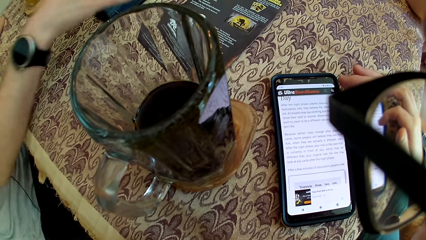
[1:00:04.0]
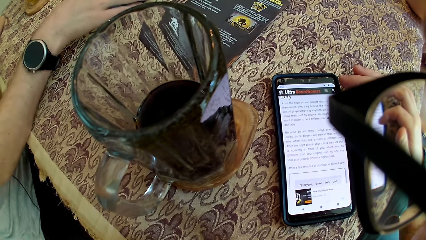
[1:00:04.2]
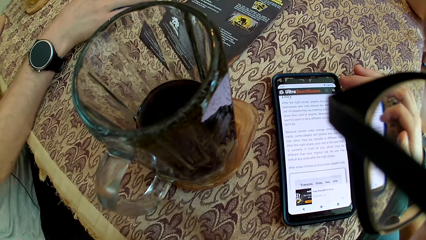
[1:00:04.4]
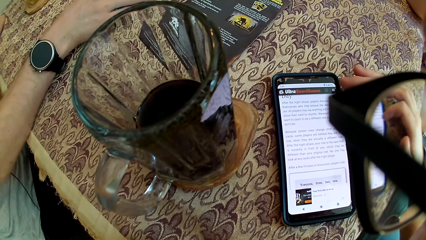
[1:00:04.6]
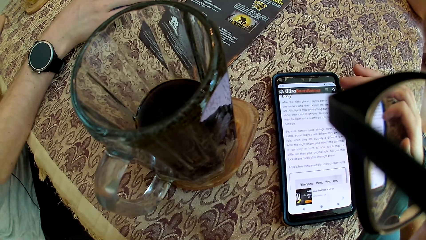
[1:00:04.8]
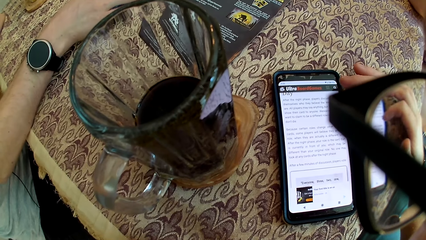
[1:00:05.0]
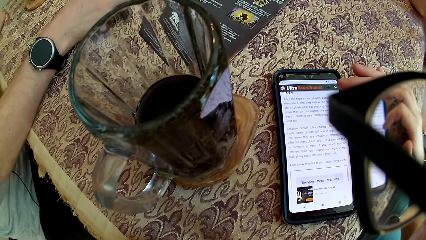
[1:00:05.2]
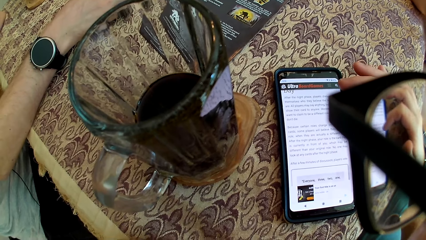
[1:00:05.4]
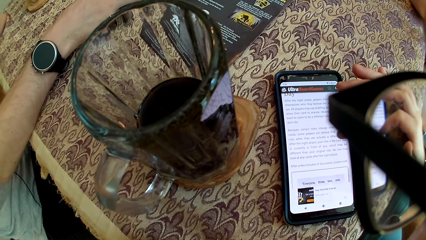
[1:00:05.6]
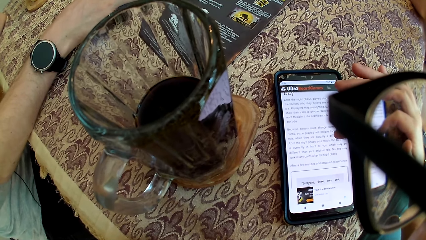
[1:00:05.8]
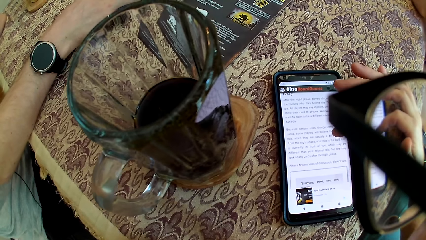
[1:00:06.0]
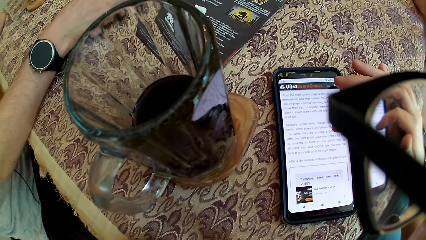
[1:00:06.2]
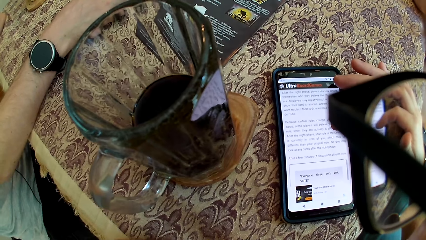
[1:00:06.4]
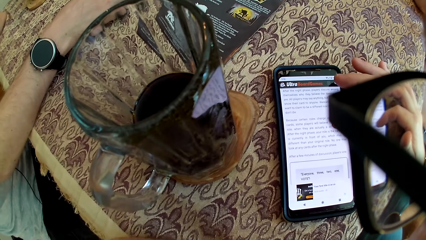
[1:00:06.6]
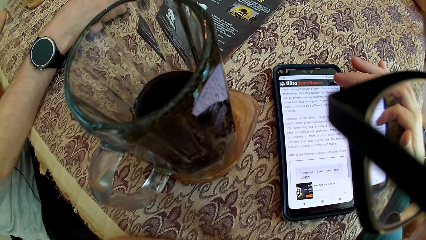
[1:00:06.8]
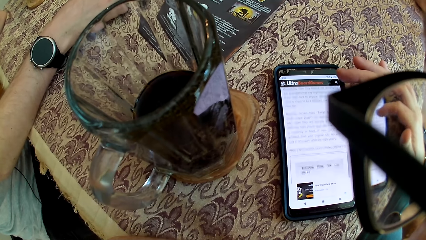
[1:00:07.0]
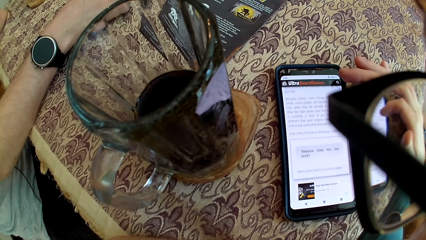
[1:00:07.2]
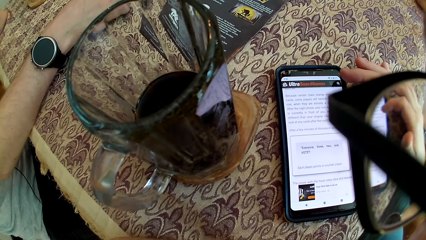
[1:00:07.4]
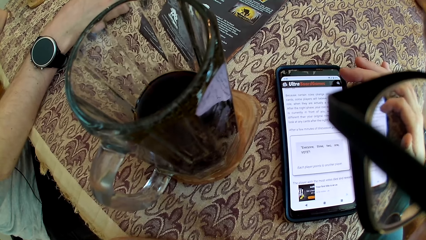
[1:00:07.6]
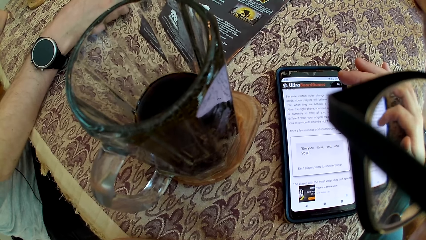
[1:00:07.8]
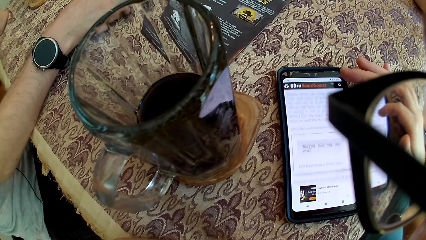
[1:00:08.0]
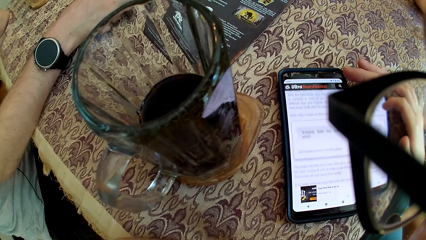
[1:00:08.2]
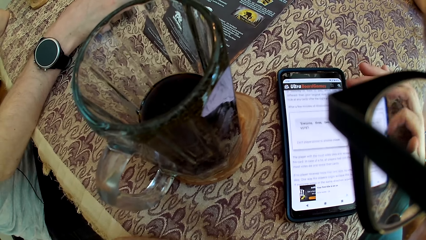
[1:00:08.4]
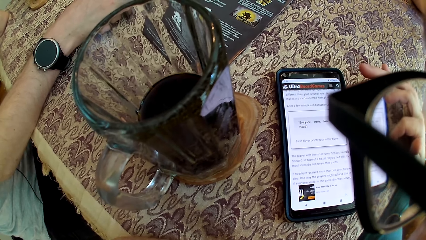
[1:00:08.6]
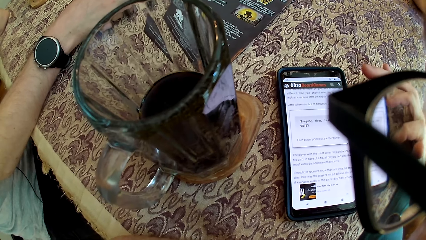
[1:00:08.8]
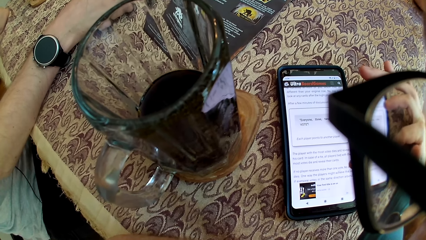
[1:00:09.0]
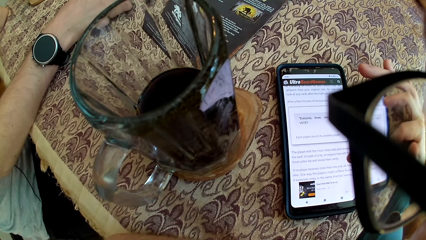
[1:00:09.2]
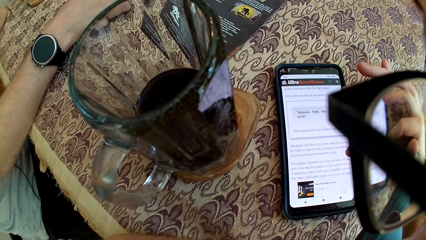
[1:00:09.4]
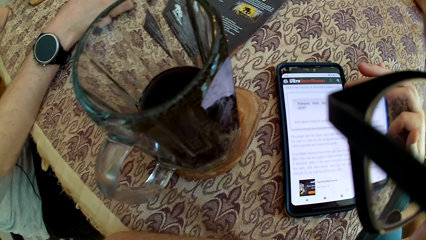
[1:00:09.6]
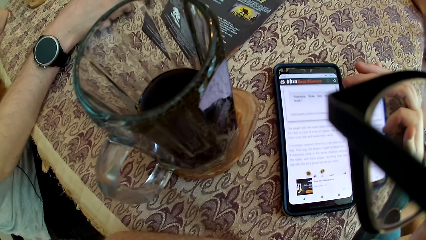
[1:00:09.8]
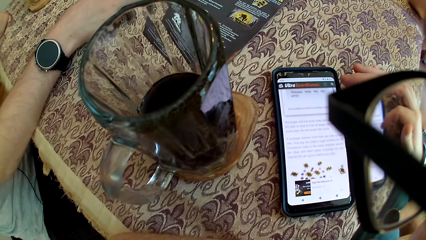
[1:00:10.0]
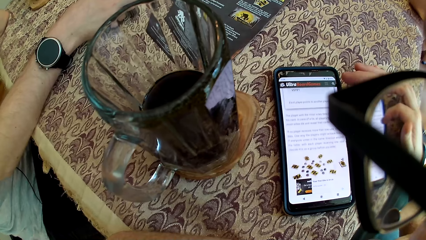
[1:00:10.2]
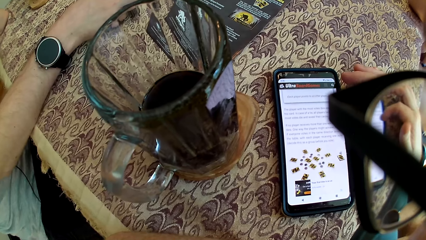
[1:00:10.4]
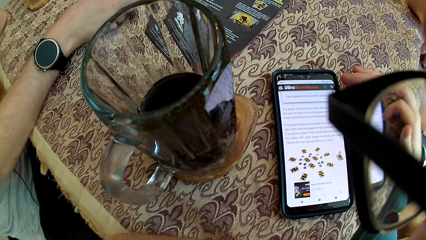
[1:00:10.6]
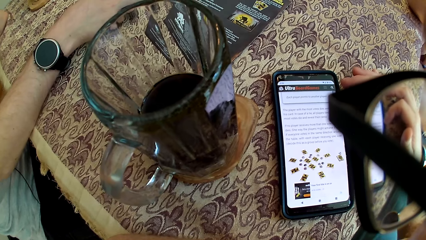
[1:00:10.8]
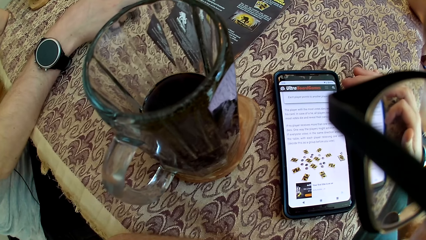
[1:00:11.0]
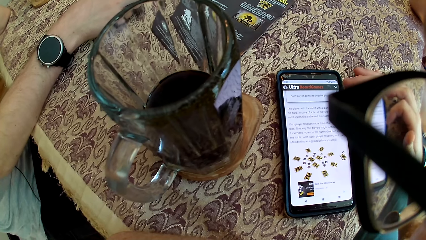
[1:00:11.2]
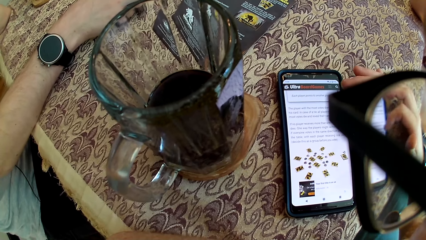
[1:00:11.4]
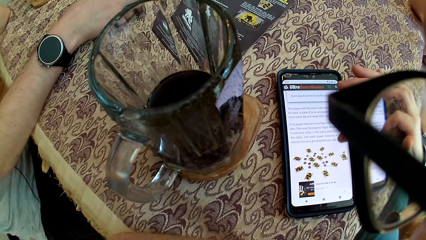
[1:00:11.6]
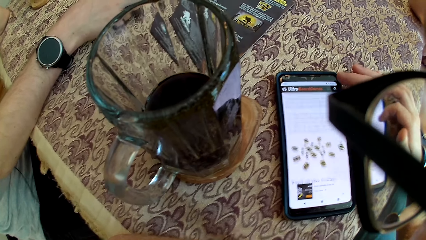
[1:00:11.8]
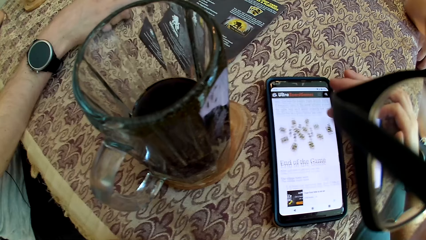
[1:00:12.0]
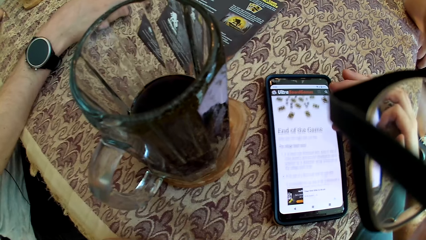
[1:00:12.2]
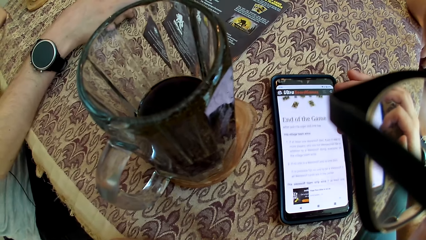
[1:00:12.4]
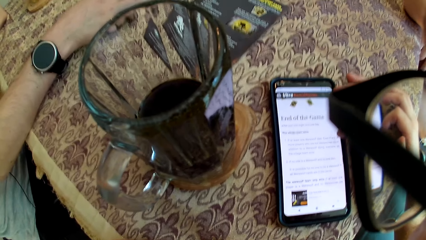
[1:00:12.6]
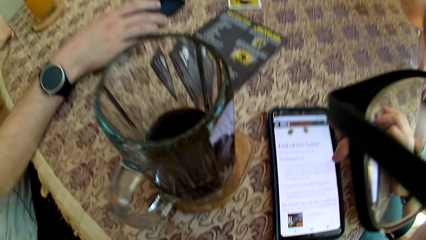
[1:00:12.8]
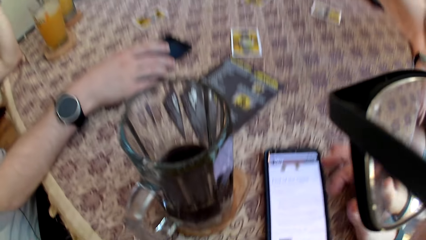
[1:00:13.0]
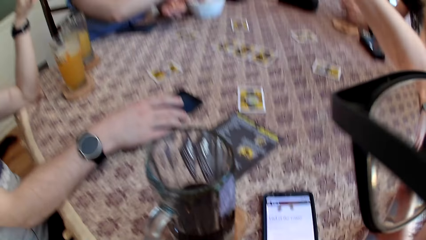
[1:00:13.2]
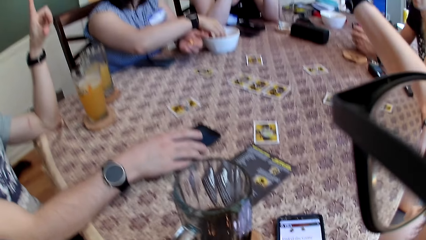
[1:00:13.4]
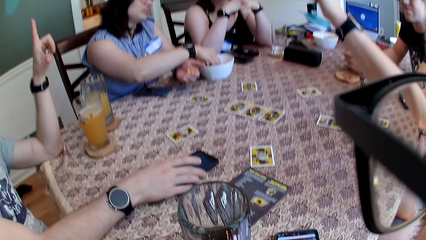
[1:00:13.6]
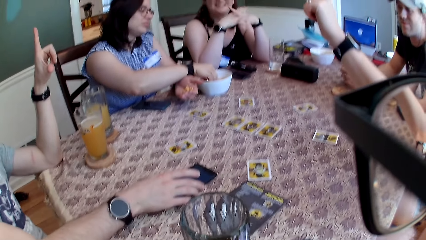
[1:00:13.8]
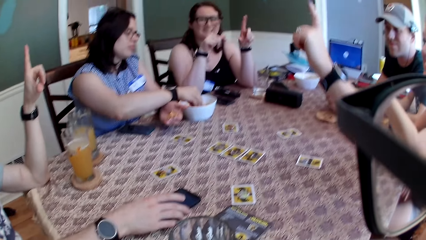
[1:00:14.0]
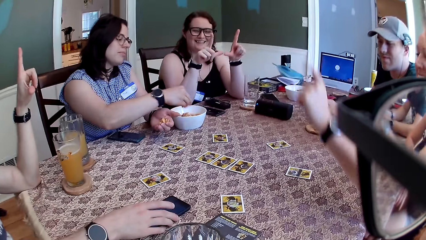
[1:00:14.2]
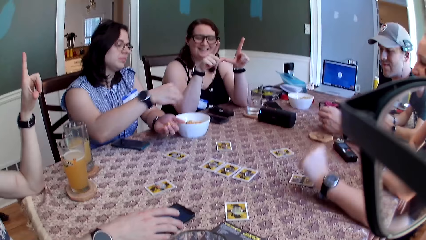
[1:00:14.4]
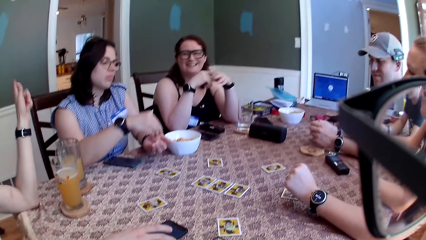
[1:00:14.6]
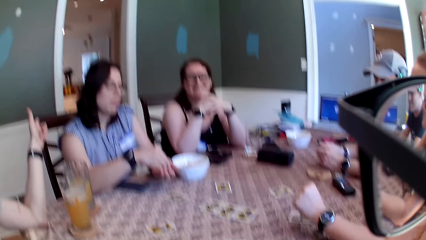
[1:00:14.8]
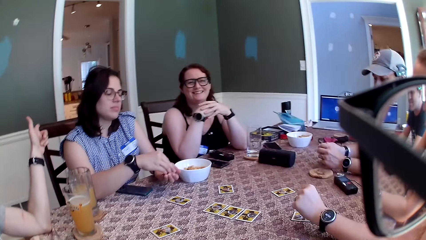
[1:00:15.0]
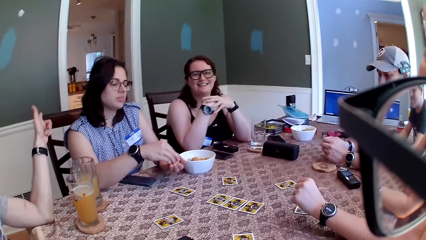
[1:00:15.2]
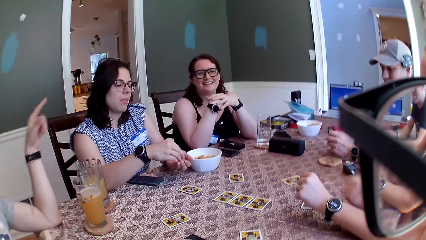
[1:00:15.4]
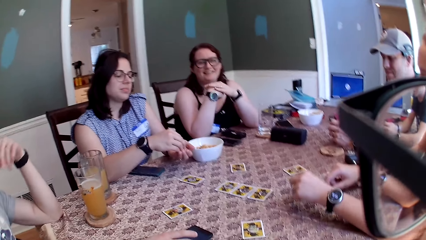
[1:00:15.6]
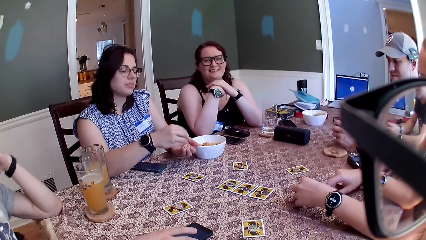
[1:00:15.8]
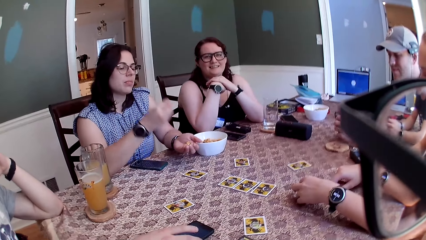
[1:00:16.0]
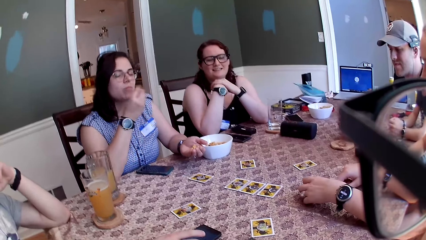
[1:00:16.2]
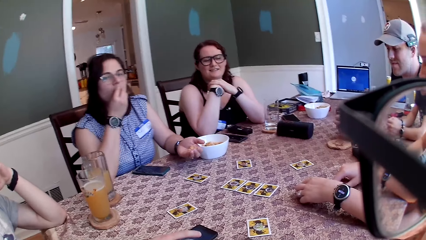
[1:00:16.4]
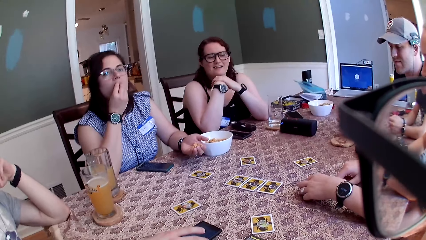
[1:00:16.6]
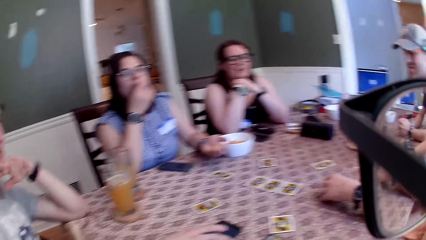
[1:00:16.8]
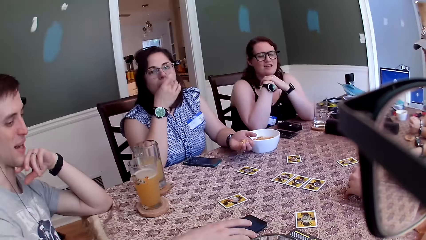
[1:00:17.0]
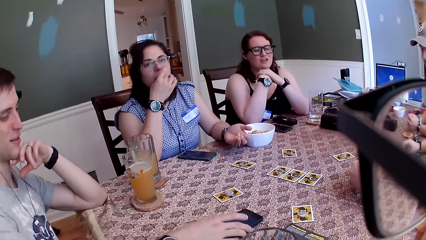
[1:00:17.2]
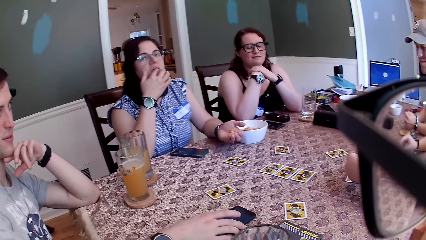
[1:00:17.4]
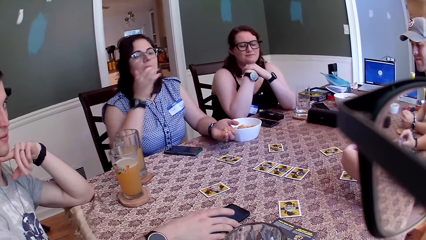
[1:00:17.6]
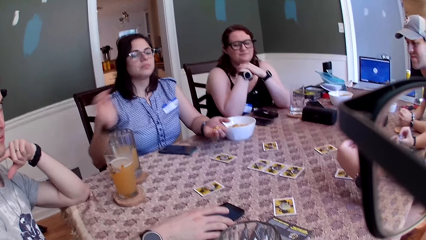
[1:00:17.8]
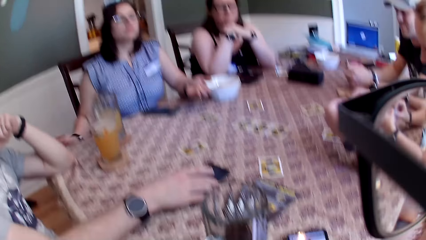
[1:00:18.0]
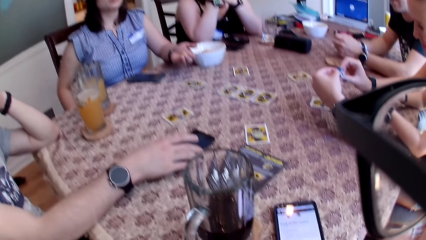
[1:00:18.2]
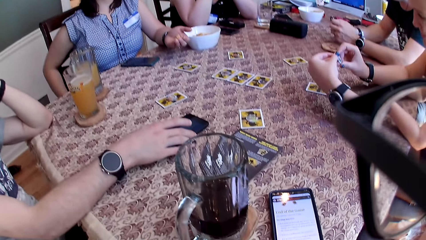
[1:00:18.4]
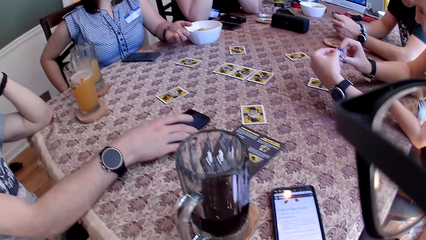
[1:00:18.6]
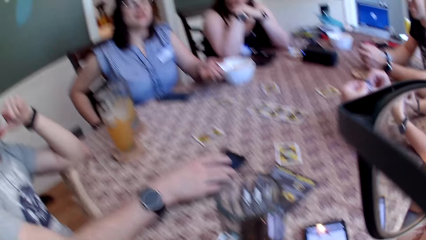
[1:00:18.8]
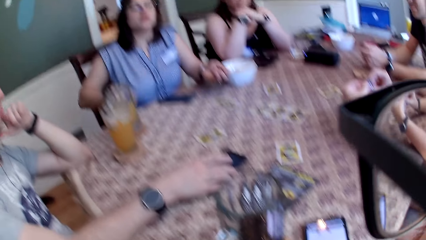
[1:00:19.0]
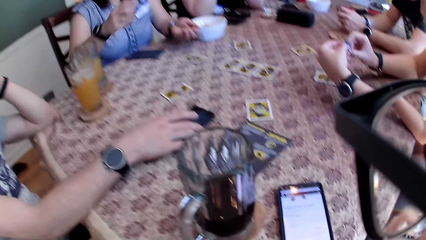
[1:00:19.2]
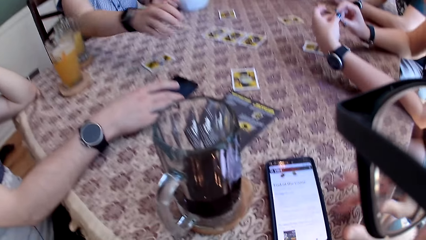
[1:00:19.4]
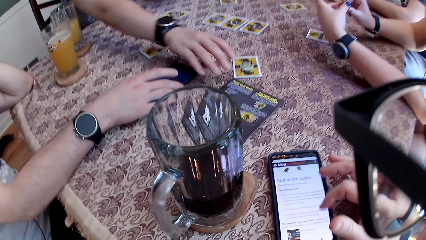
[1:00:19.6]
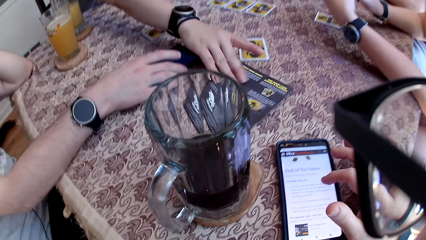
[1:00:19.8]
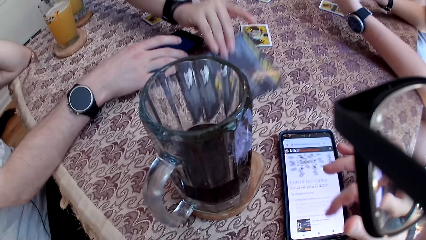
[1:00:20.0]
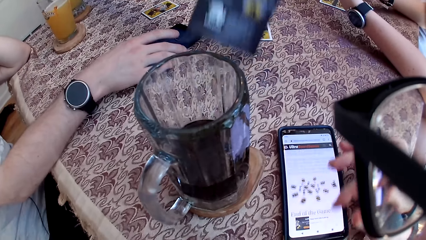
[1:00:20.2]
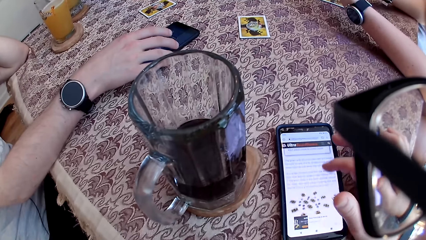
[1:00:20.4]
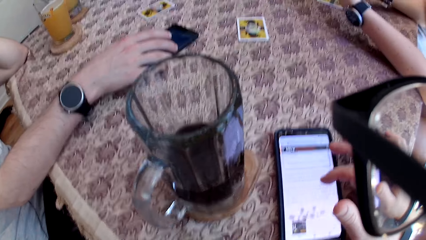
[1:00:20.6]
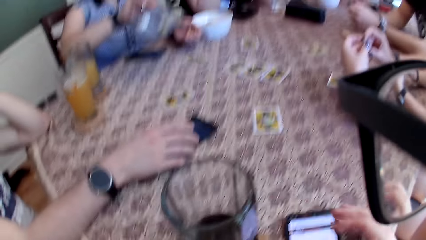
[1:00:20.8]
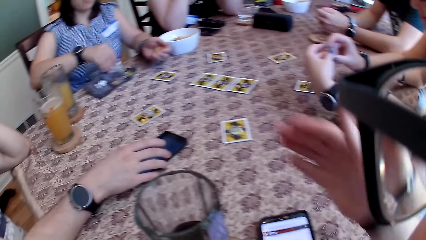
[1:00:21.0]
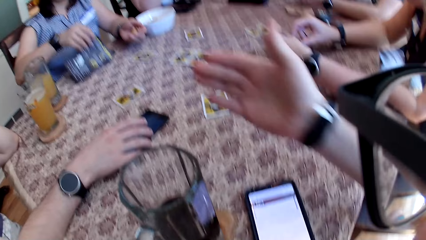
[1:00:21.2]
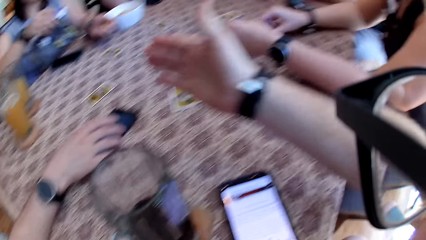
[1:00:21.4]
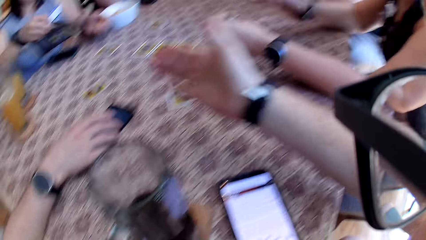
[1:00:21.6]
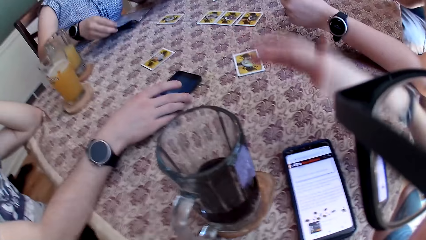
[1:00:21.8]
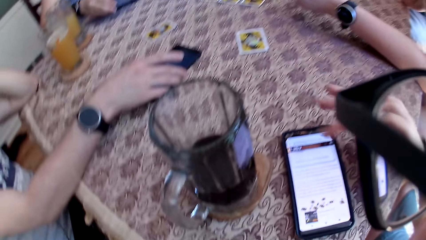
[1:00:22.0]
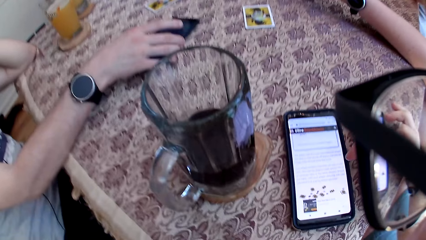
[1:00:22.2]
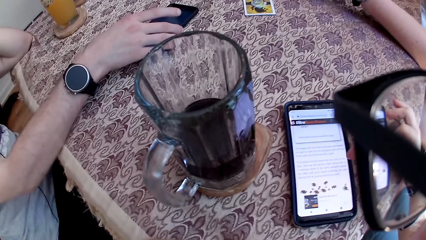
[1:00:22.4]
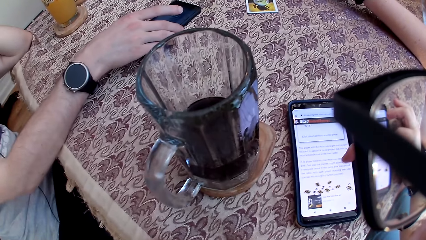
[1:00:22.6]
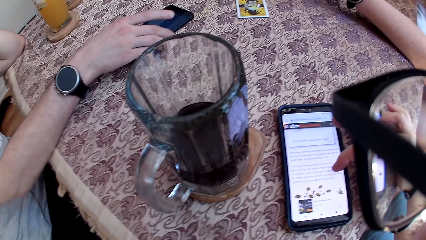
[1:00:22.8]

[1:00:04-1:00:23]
A man touches the phone on the table with his right hand. A woman speaks to the group of people and the camera wearer at the table. Another woman speaks to the group of people and the camera wearer at the table. The camera wearer speaks to the group of people at the table. The man raises his left hand. A third woman speaks to the group of people at the table. The second woman takes the cheese puff with her right hand from the bowl on the table. The second woman raises her hands up. The third woman drops her left hand on the table. The man points at the first woman. The man speaks to the camera wearer. The first woman puts the cheese puff with her right hand. The second woman speaks to the camera wearer. The first woman speaks to the group of people at the table. The first woman takes the game manual from the table with her right hand. The camera wearer scrolls through the phone. They speak to the group of people at the table.
